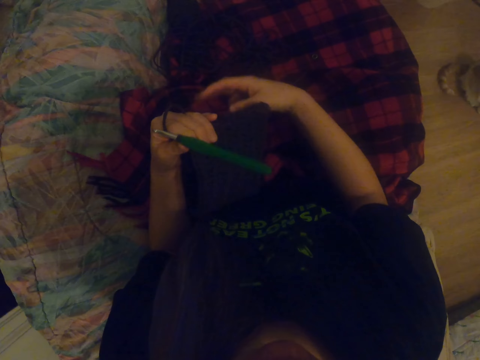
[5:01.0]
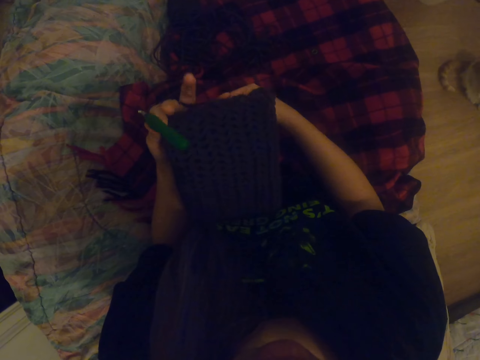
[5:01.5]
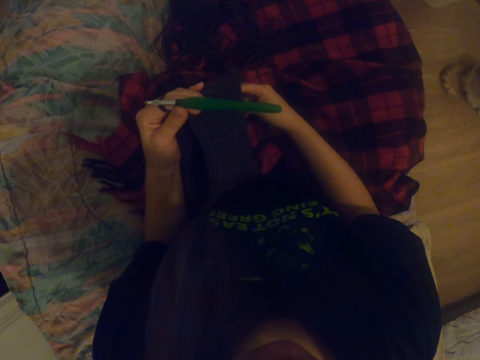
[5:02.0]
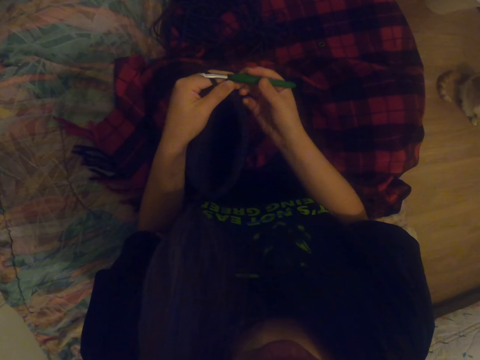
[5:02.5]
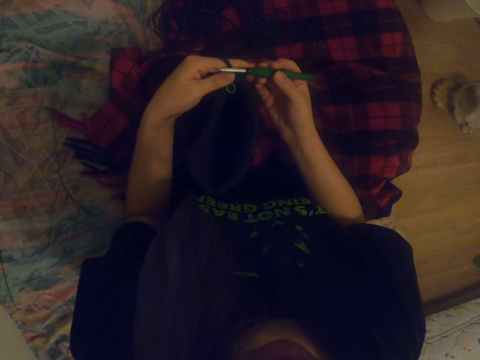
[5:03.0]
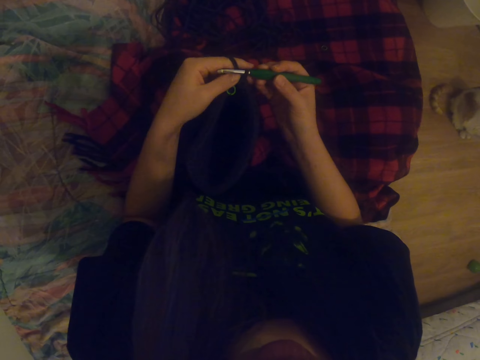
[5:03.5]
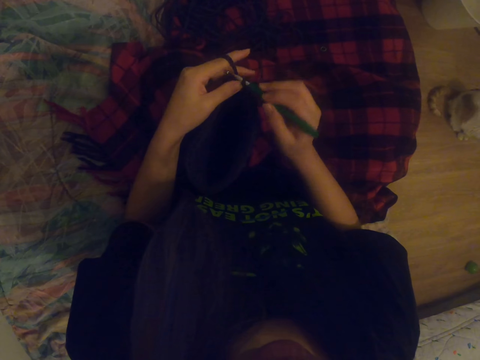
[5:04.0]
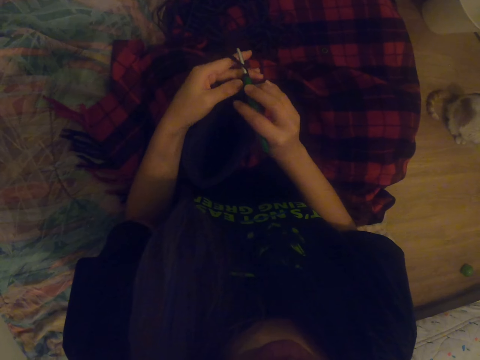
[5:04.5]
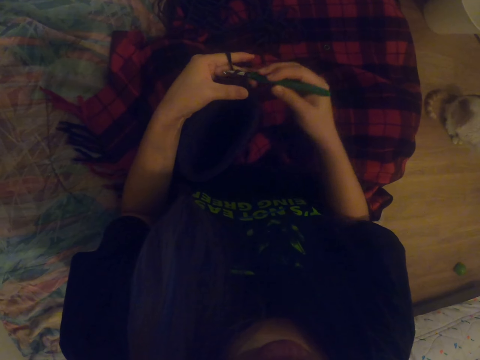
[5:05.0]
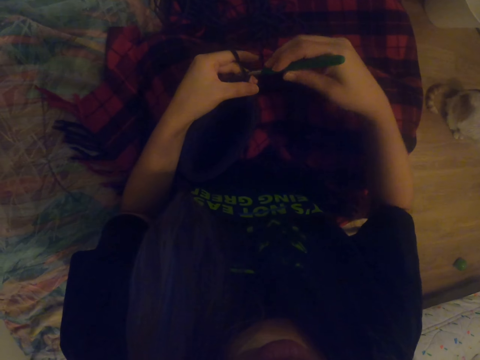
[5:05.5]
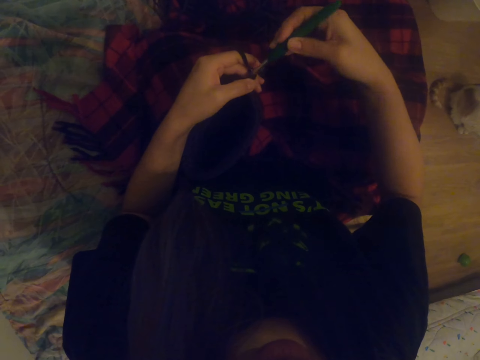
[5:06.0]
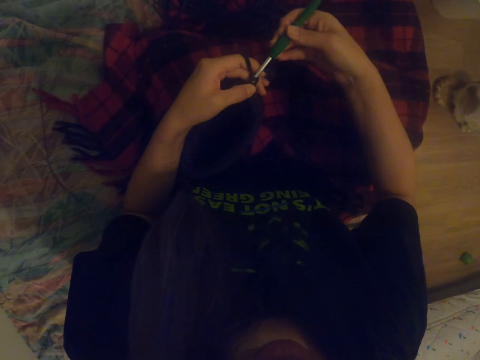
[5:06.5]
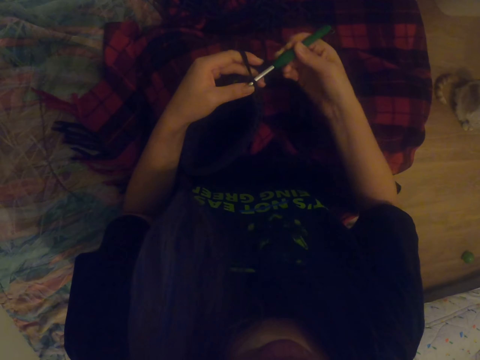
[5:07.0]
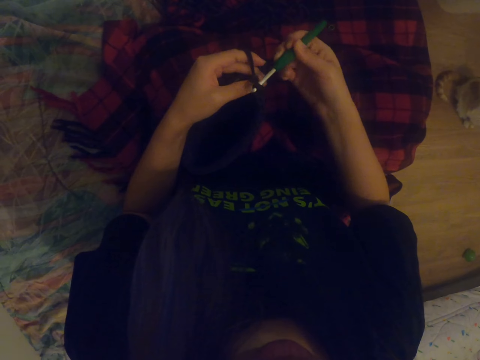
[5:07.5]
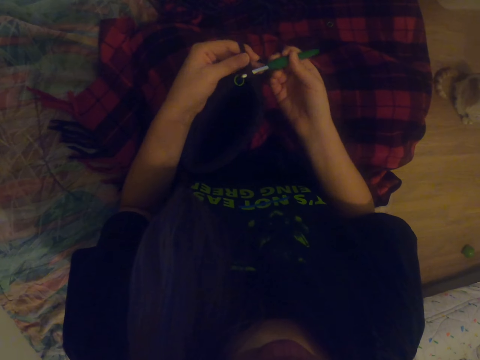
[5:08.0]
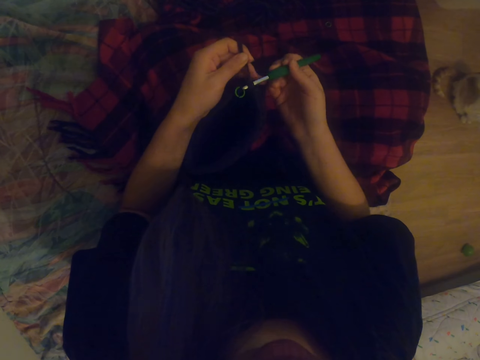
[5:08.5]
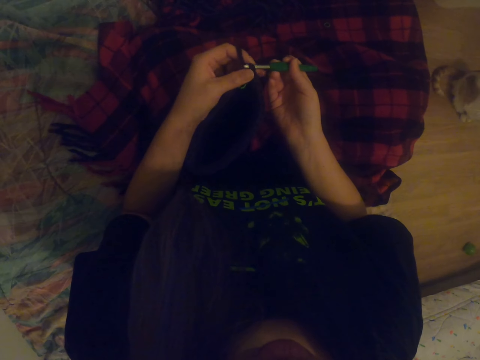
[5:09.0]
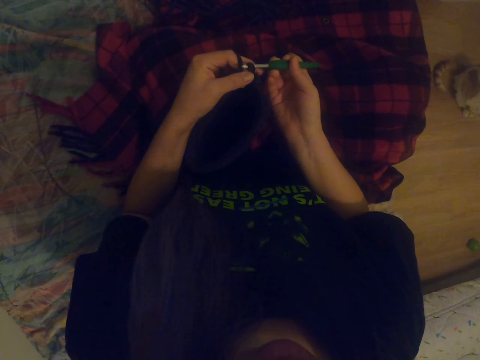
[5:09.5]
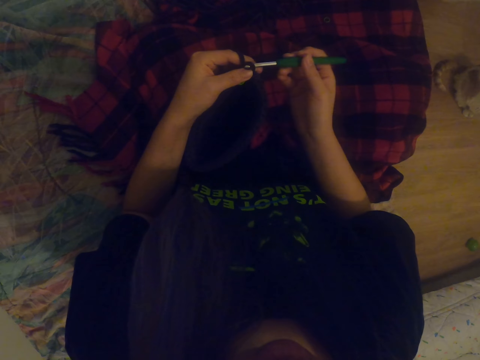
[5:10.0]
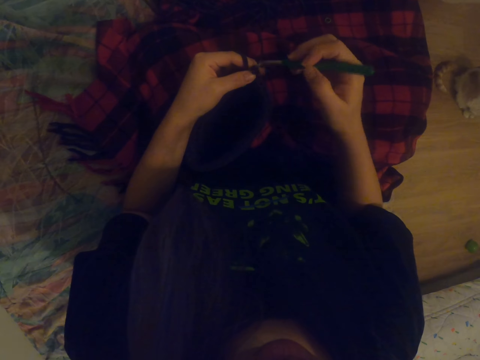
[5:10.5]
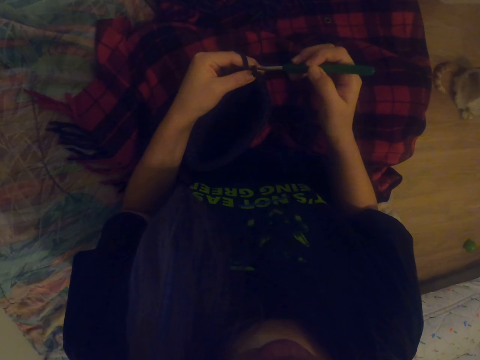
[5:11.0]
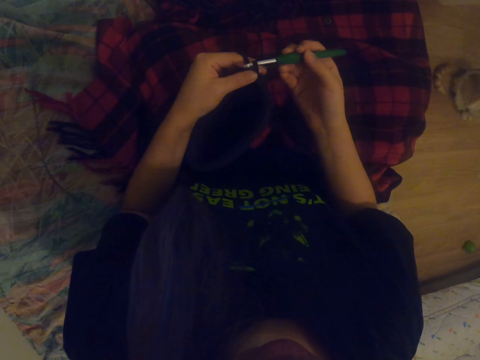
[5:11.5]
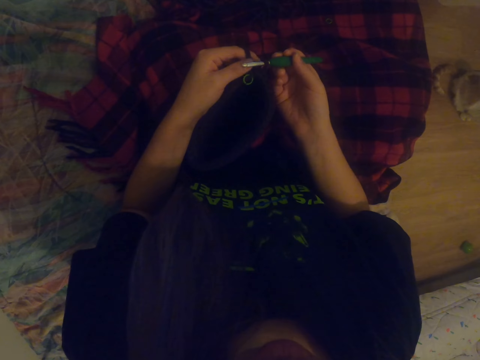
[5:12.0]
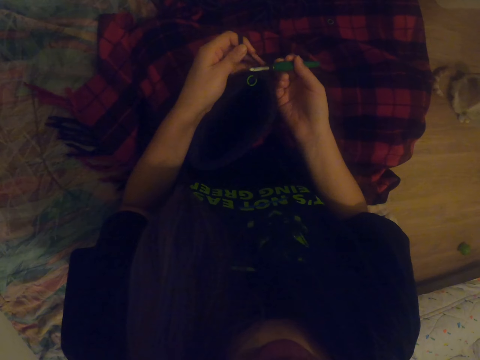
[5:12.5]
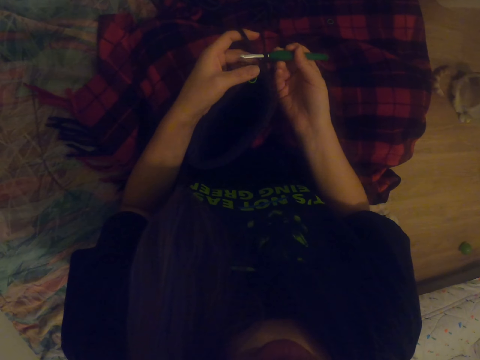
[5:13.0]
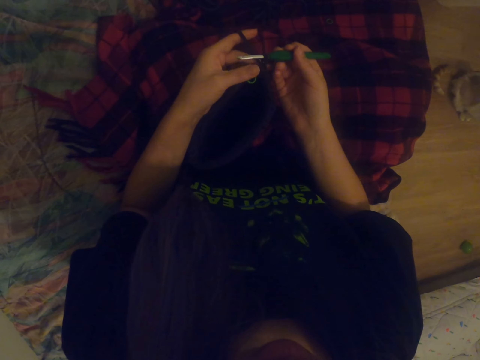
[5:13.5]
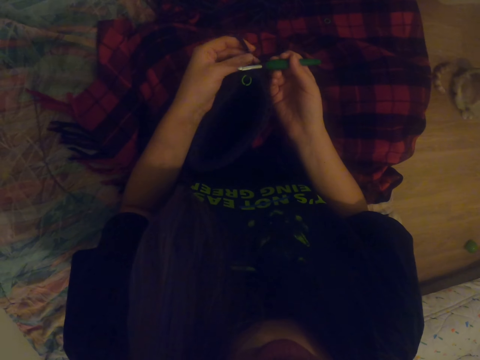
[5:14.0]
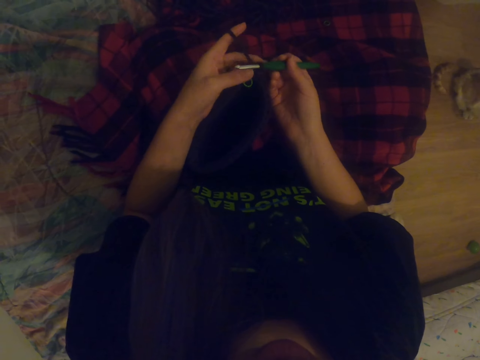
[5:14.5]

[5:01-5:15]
The camera wearer rolls yarn on the hand. They stretch the thread. They knit a fabric using a crochet.

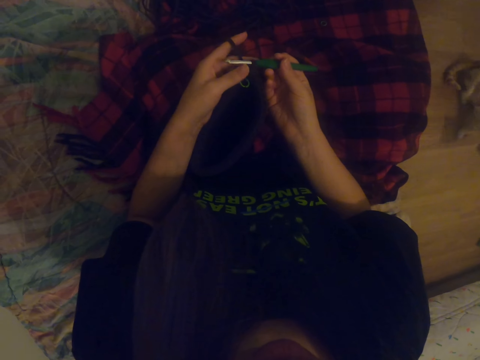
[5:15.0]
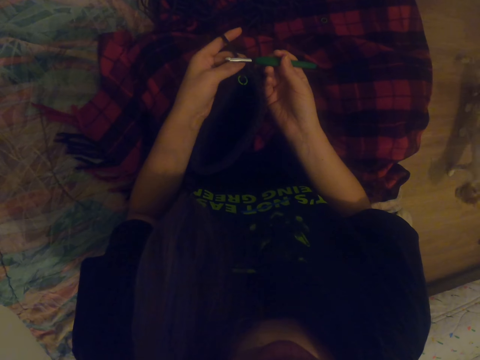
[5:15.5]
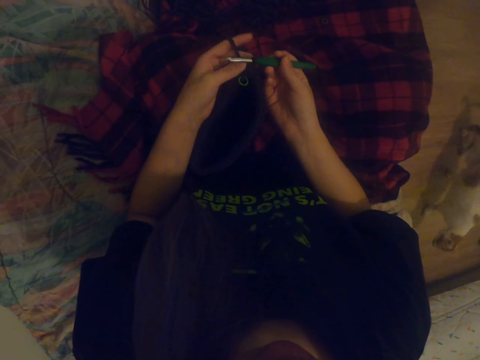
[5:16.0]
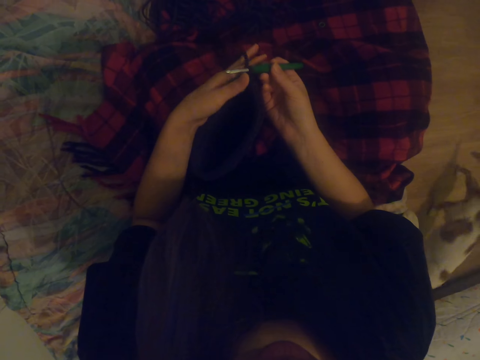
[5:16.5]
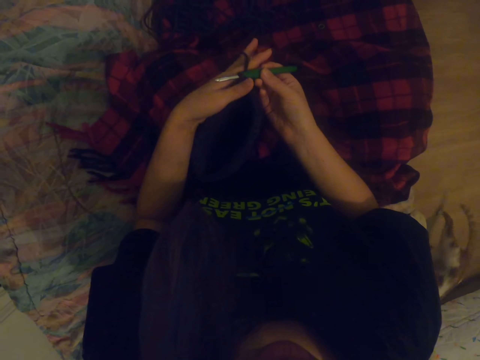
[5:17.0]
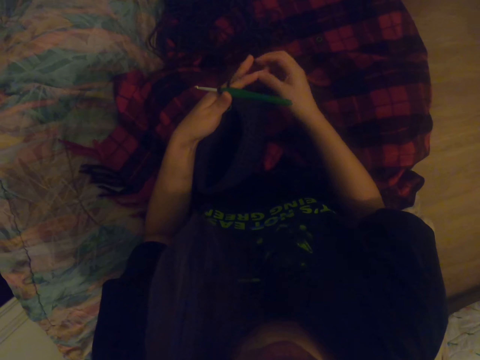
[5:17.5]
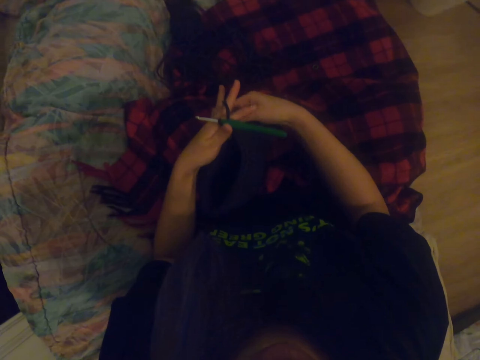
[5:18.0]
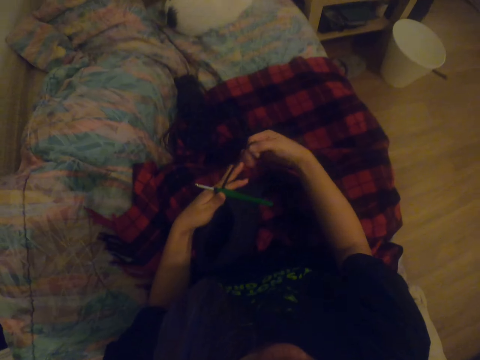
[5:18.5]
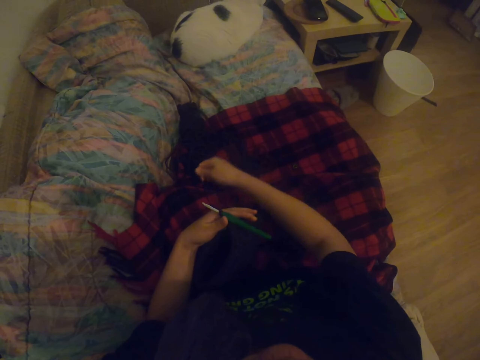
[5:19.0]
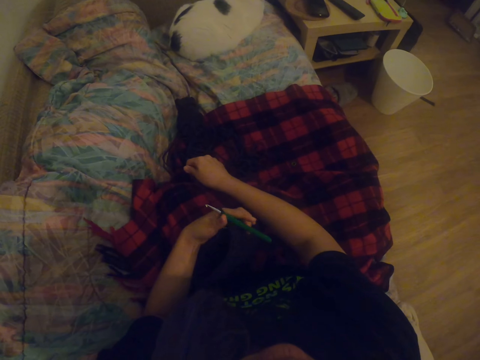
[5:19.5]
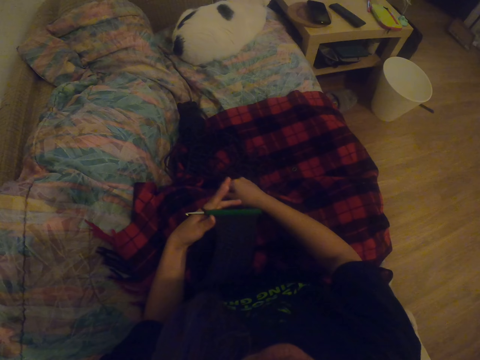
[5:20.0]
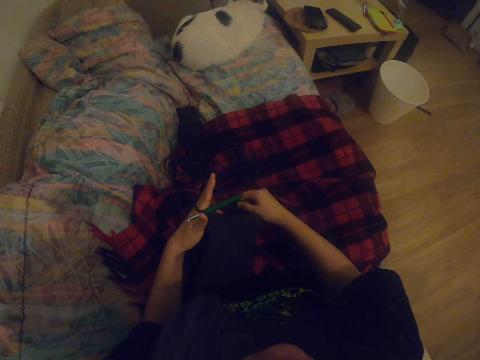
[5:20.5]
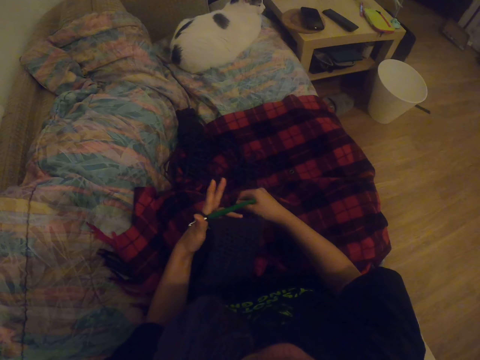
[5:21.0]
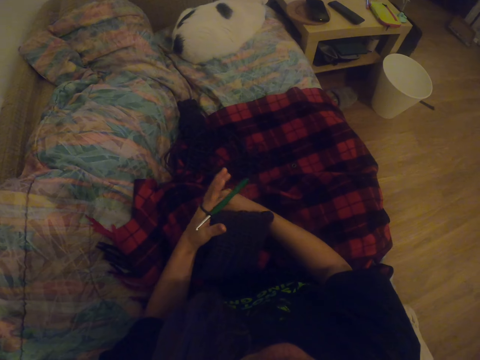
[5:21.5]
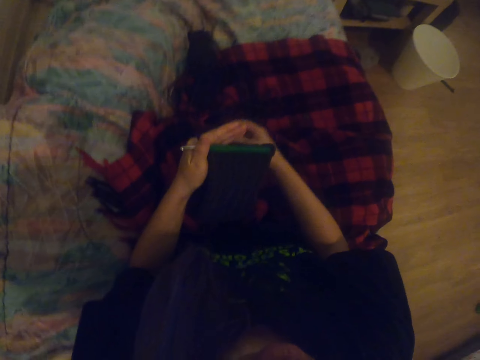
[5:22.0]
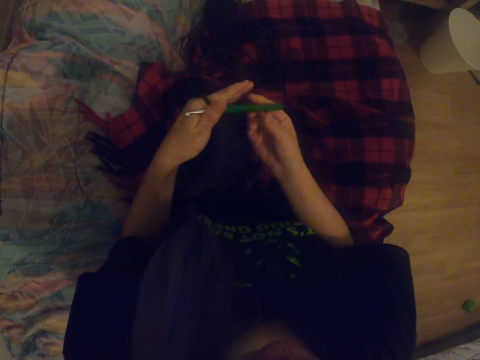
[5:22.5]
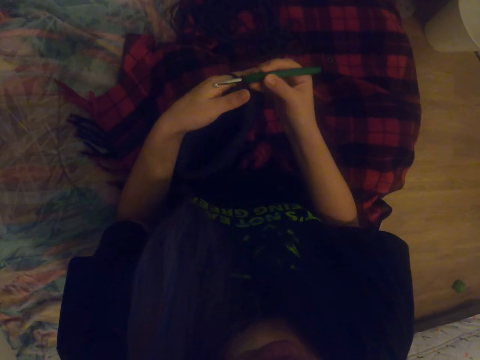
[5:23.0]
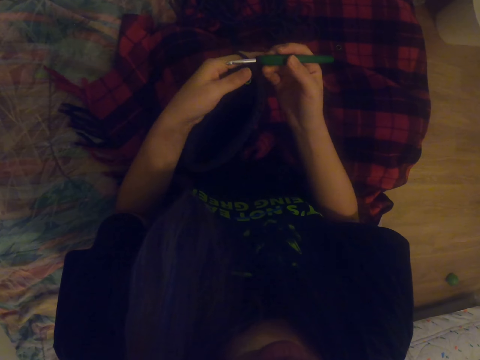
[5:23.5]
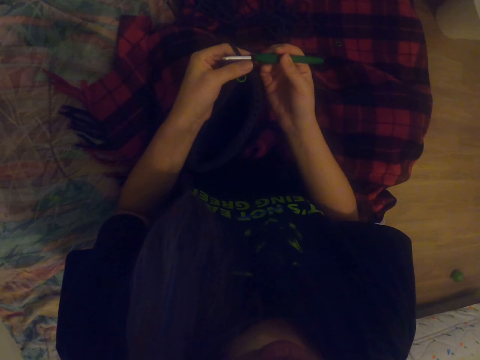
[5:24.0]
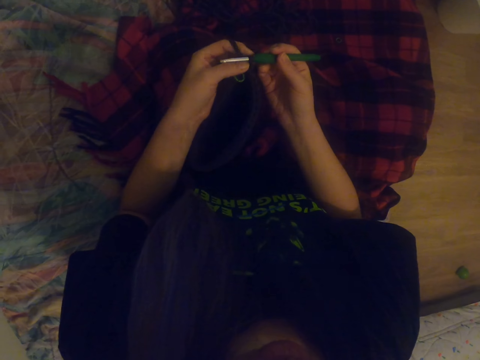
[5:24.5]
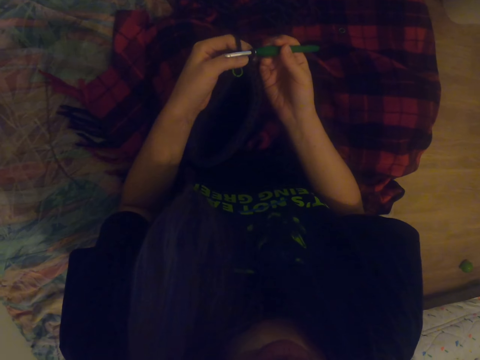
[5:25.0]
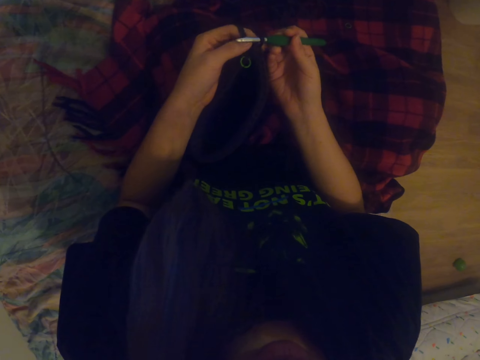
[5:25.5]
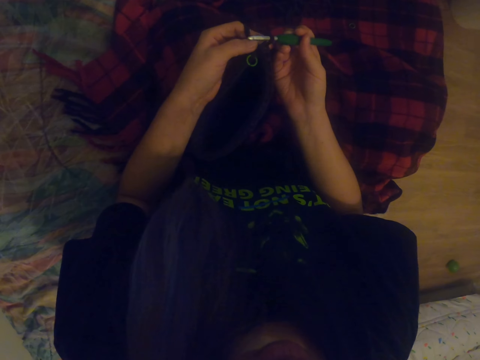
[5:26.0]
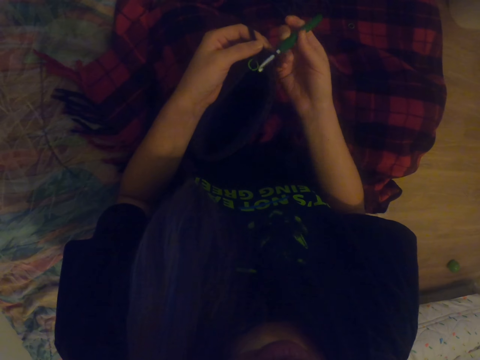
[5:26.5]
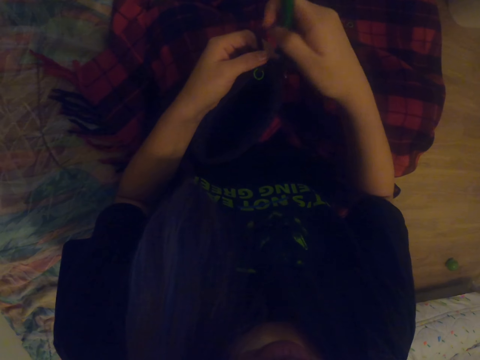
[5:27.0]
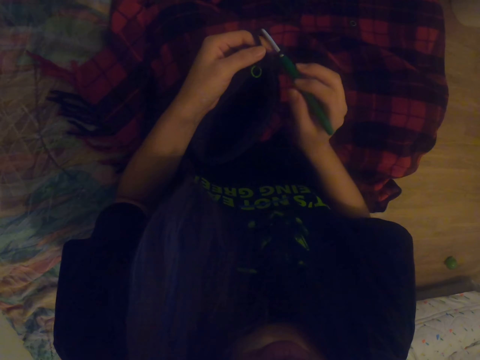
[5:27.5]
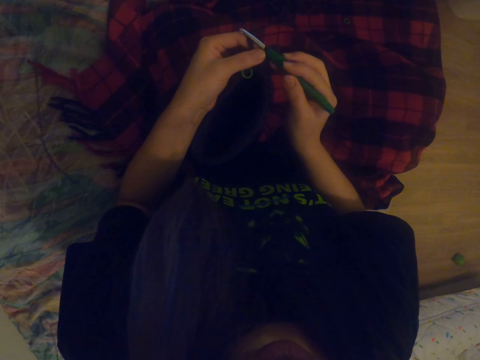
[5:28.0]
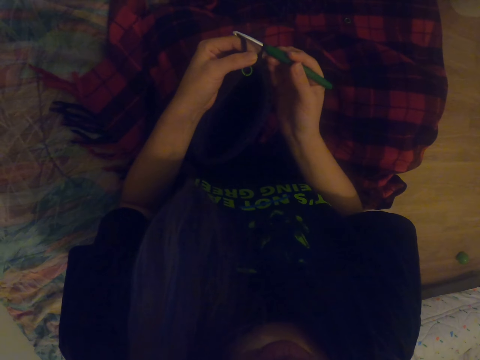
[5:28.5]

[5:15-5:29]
The camera wearer rolls yarn on the hand. They stretch the thread. They roll the thread in the last finger. They knit a fabric using a crochet.
